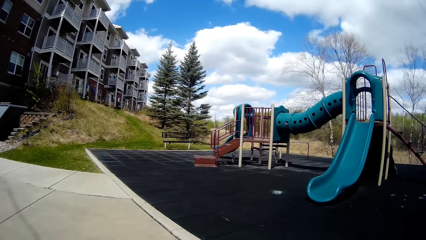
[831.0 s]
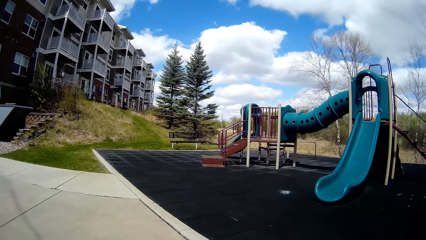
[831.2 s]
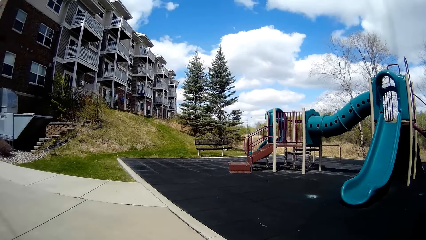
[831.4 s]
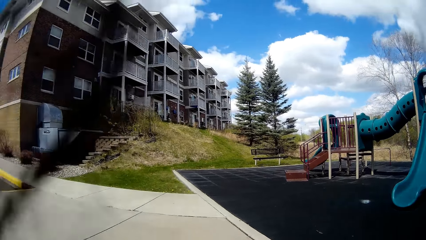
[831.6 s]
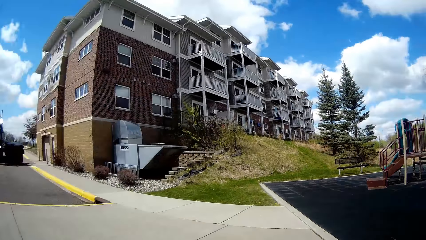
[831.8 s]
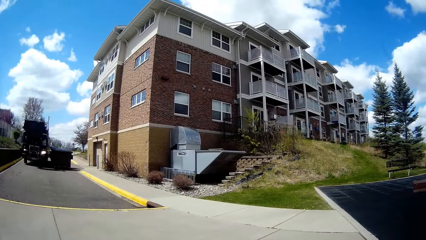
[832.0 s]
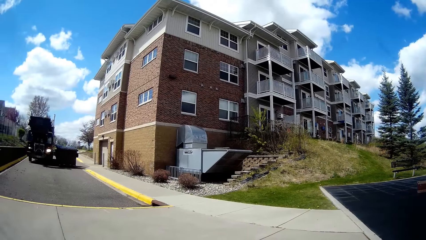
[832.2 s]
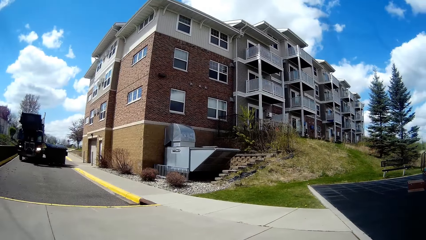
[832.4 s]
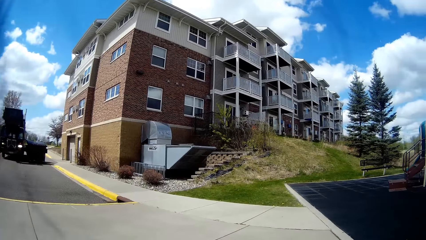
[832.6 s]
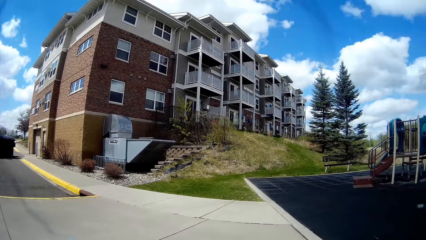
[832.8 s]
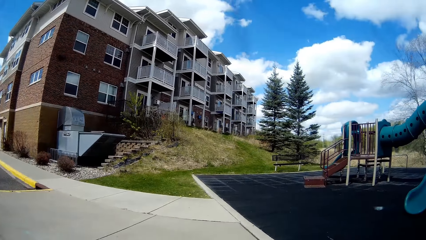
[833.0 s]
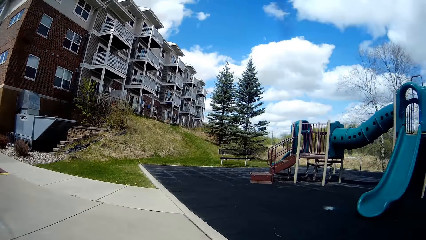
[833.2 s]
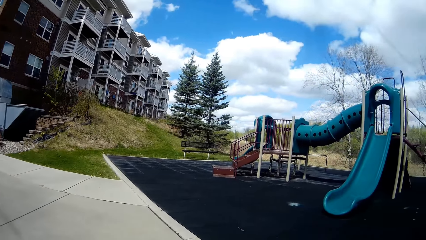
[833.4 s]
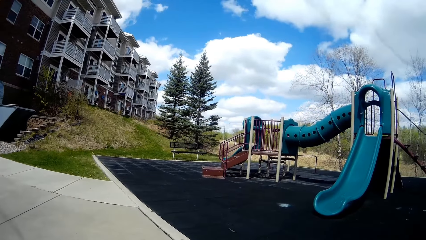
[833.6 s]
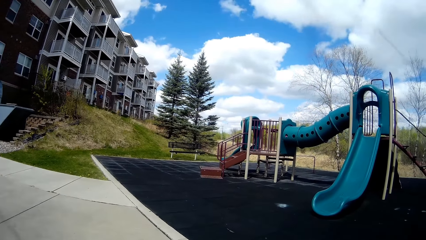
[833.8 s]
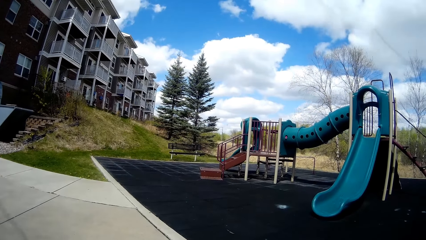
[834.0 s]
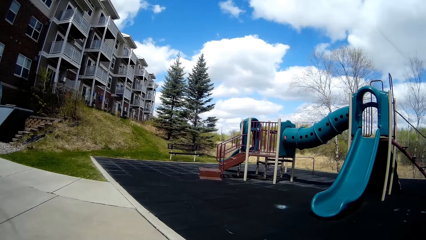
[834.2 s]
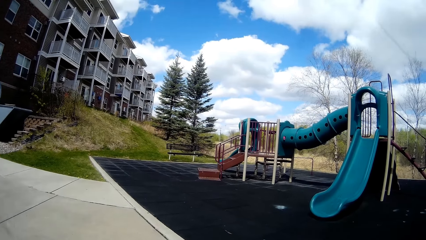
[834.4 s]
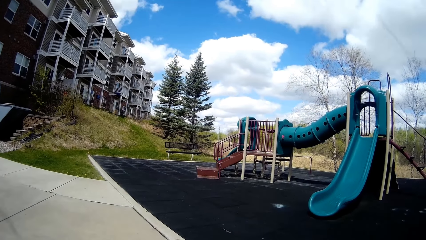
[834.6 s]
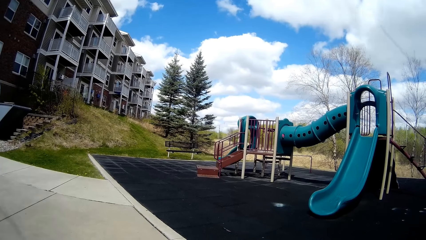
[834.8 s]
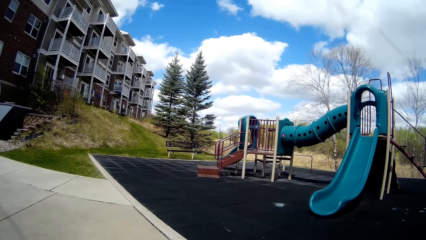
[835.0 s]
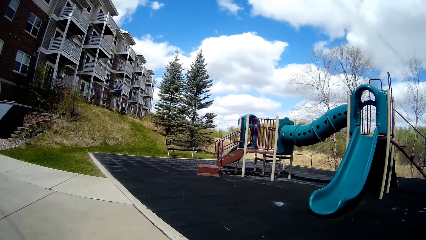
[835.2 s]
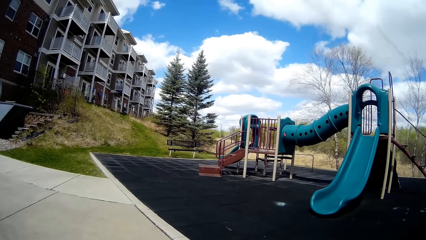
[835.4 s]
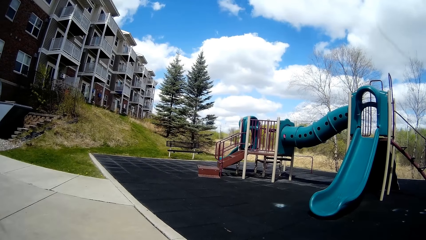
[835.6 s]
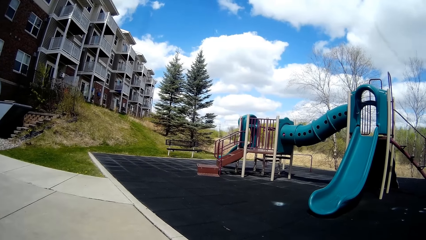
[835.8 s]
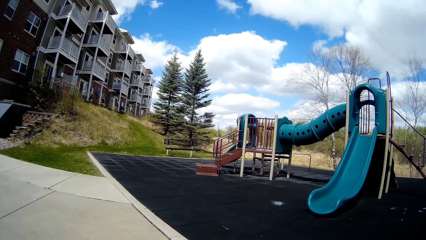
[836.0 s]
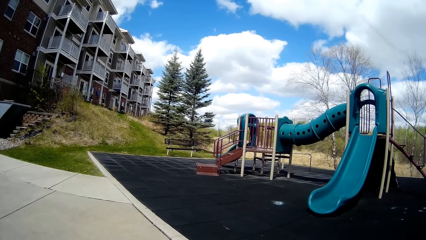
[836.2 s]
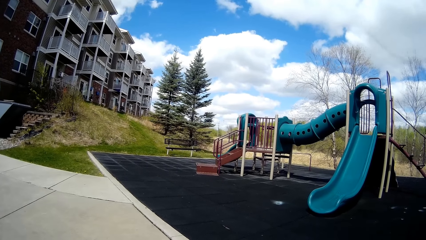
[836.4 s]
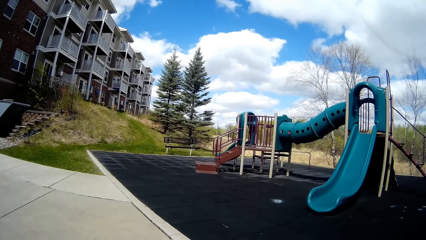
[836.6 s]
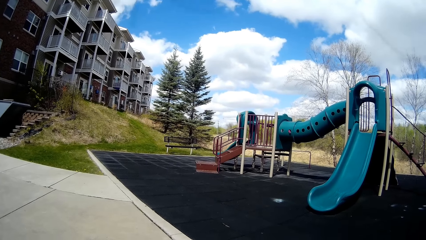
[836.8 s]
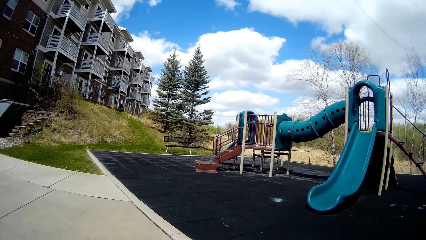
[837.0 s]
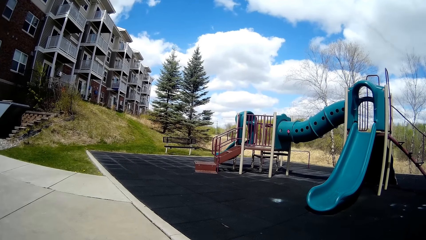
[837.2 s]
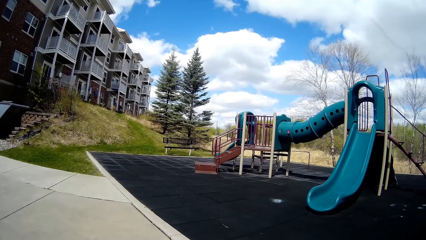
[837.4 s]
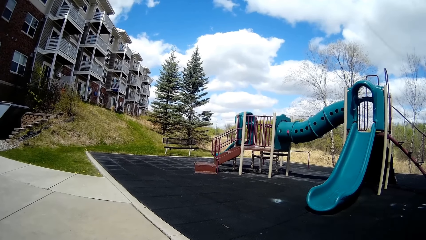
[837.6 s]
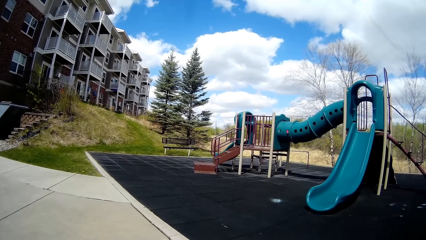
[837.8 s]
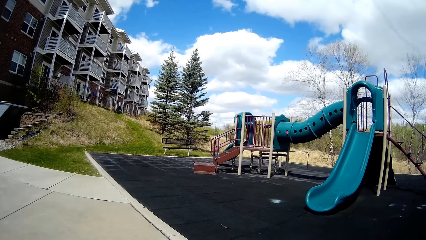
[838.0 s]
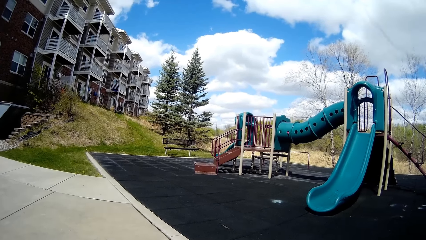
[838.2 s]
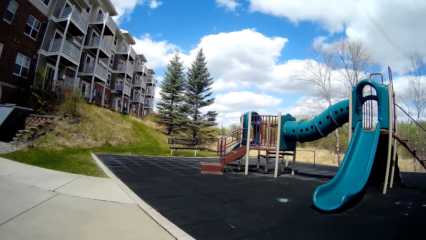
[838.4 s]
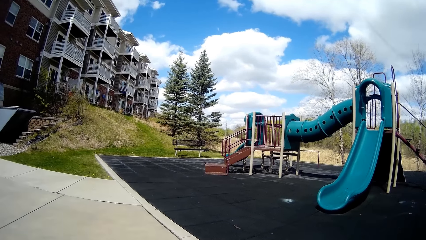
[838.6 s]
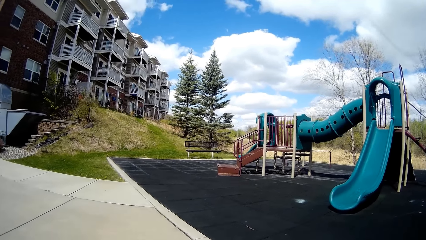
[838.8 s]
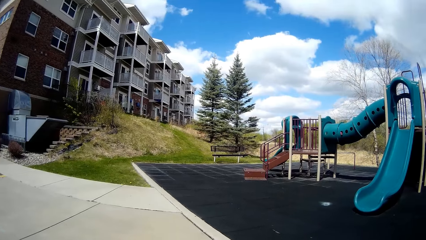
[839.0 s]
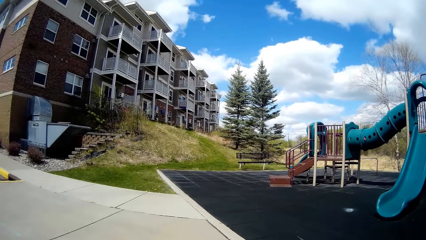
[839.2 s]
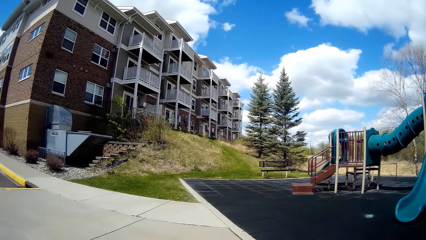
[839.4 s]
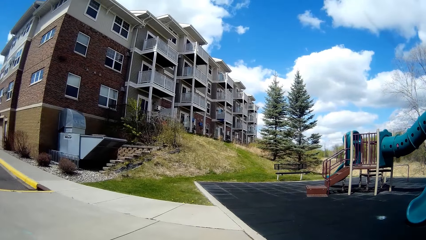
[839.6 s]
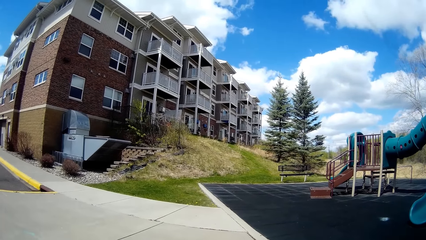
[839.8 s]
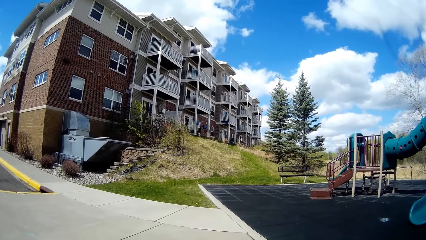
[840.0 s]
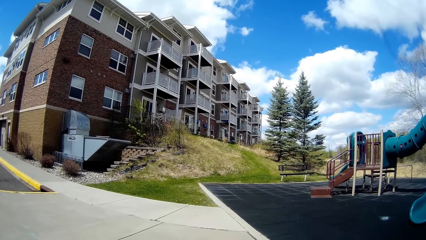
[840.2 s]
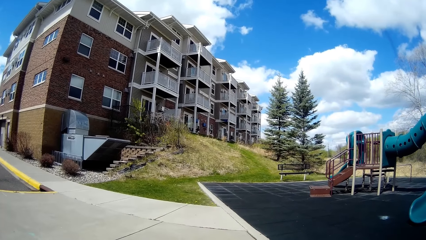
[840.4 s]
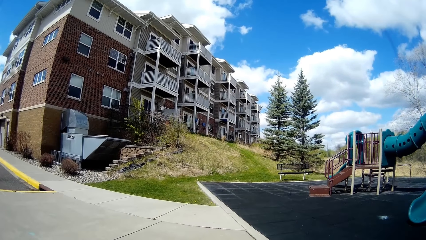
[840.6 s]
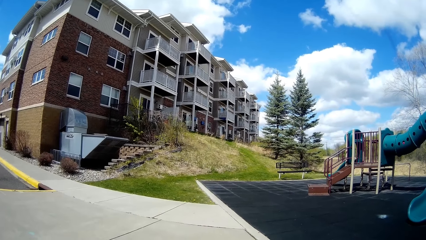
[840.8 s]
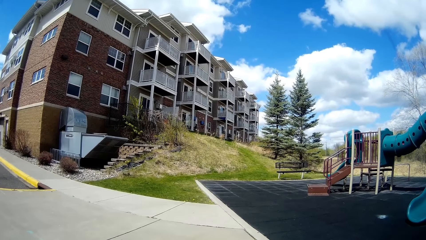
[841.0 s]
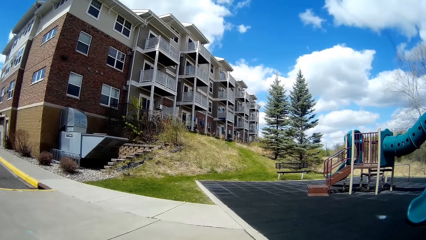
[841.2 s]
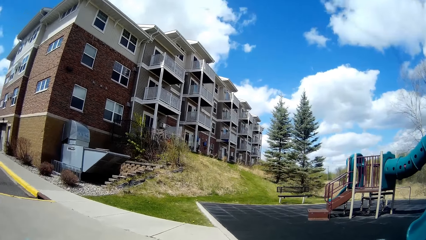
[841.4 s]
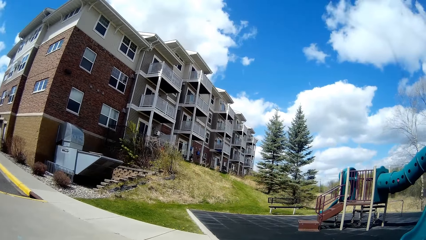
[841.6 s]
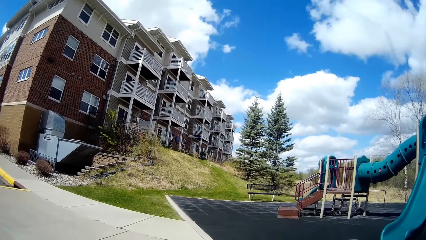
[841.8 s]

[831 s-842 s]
The camera wearer looks around.

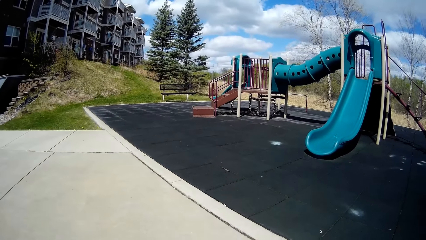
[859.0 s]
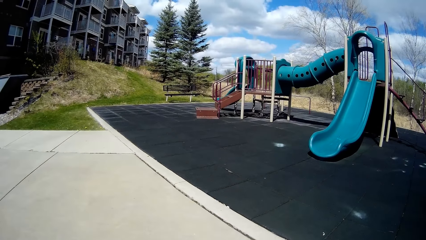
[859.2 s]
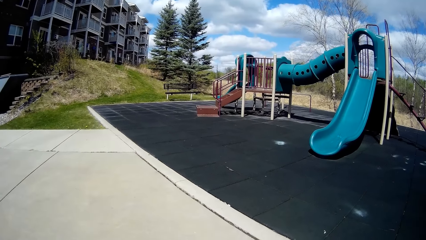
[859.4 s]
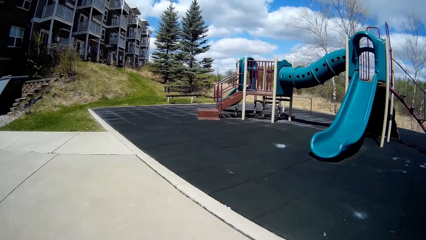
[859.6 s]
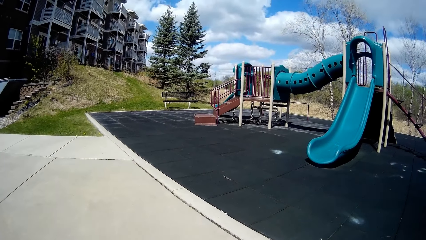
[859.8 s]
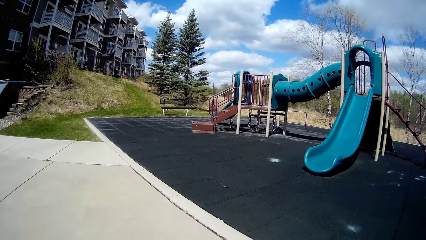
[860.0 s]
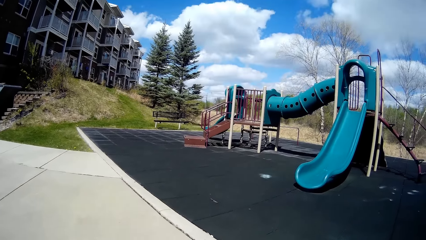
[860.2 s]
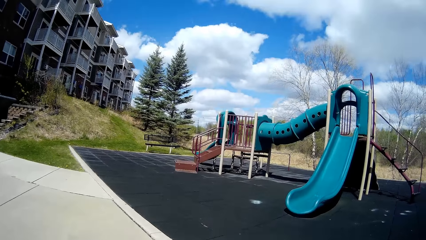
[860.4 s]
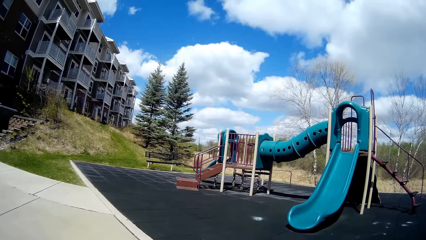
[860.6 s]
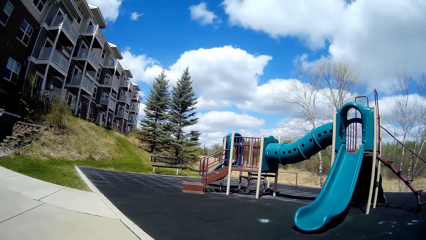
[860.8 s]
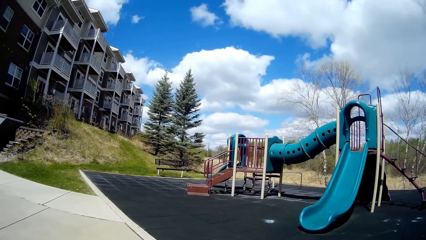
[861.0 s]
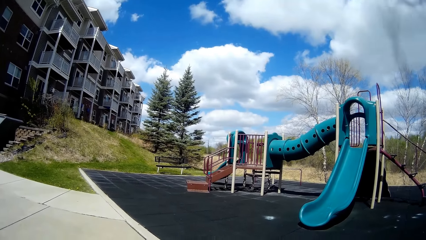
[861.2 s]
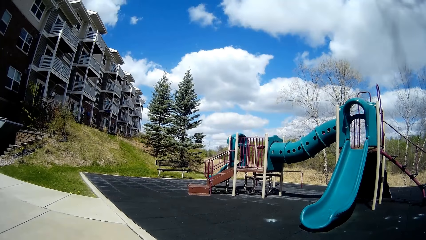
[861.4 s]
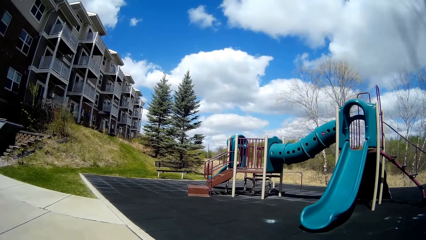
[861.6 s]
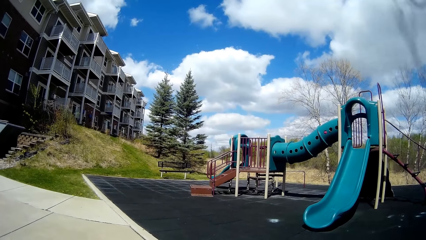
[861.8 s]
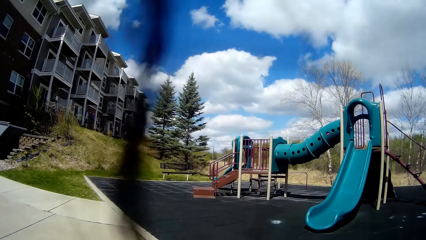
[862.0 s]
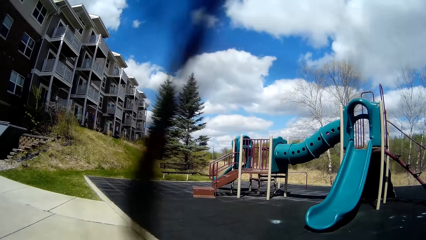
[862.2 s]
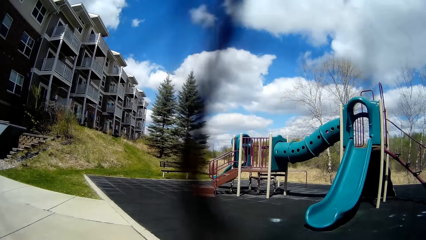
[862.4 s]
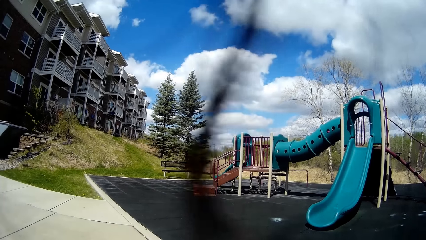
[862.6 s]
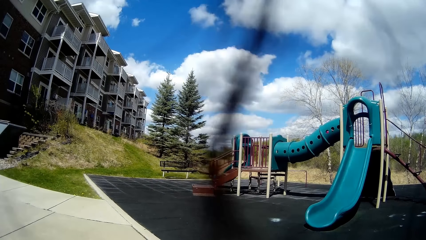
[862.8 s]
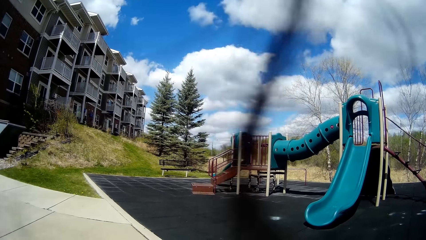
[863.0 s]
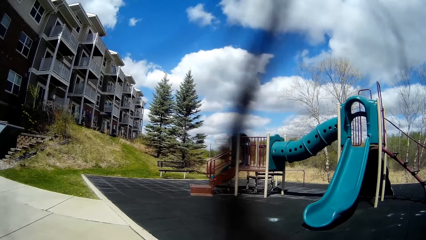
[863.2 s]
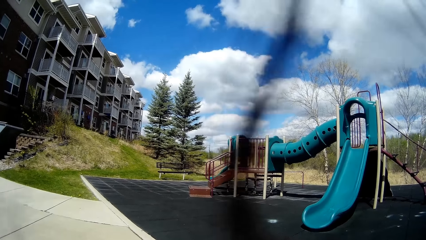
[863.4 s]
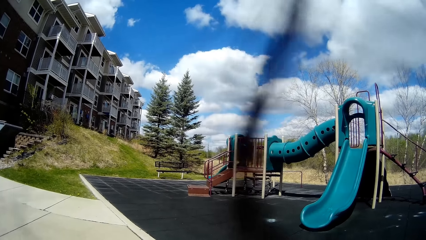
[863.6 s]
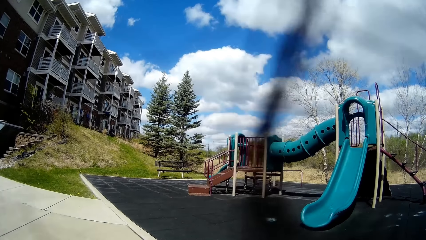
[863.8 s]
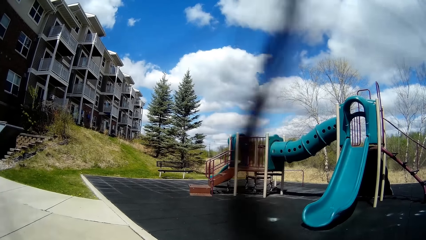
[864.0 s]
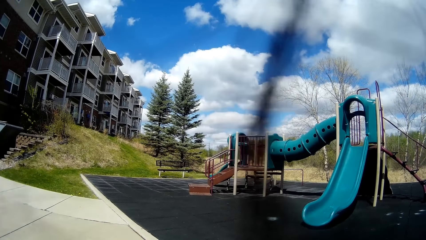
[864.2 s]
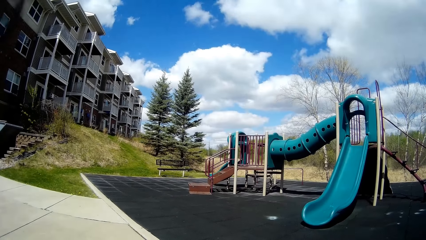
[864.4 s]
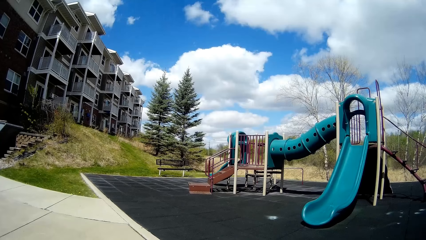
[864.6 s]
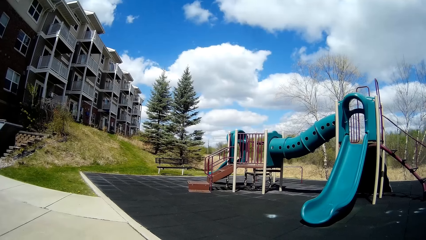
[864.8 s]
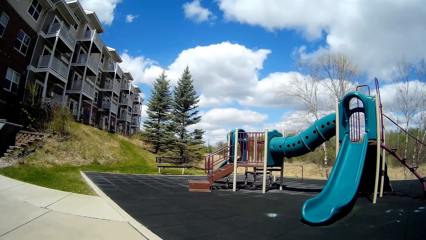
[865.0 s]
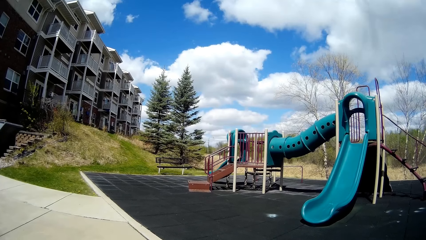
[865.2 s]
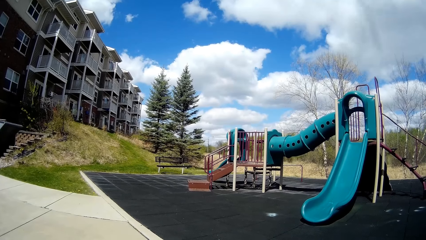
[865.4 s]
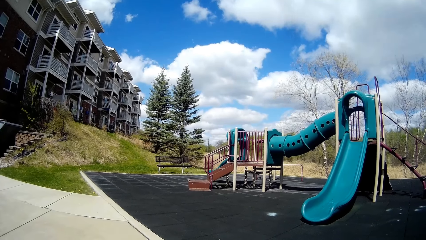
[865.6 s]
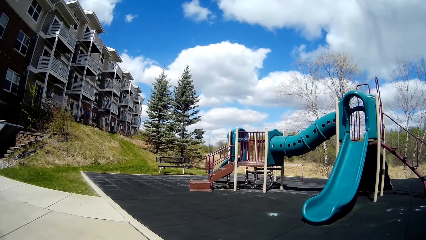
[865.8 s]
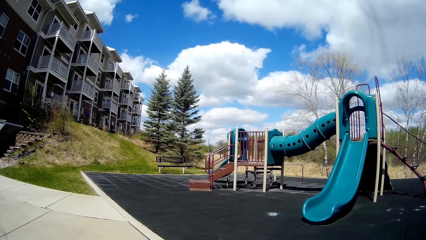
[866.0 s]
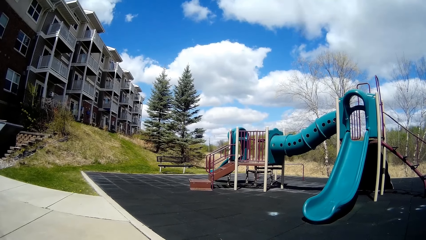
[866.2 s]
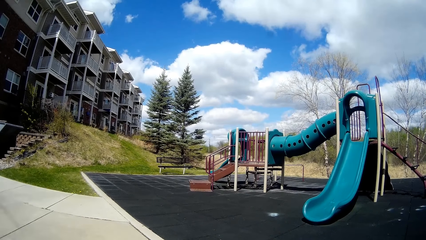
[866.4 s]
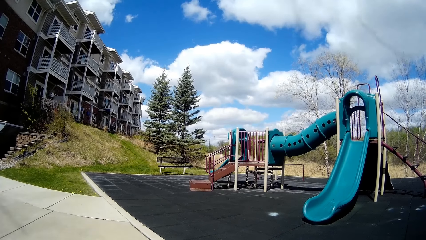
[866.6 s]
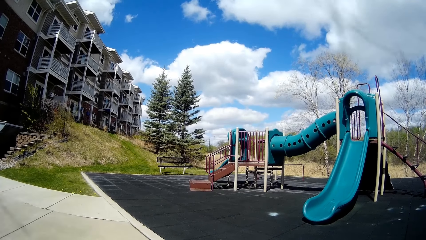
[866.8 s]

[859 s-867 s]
The camera wearer talks and looks around.
